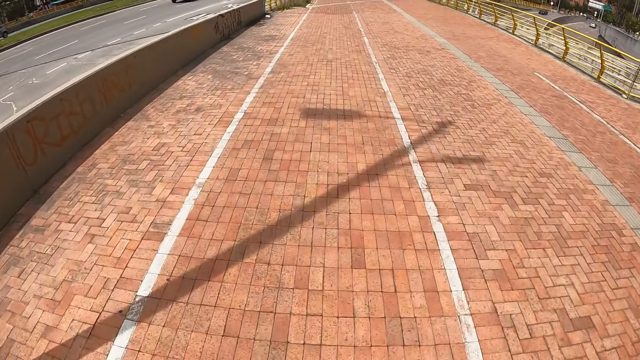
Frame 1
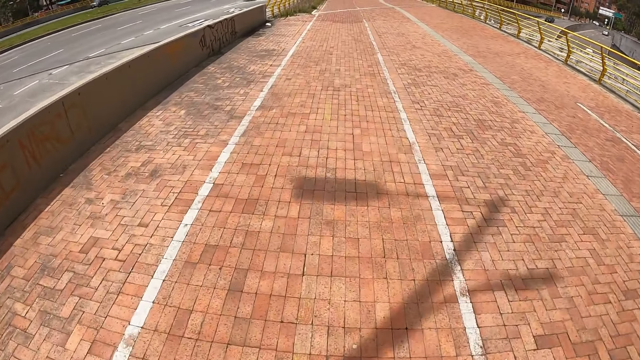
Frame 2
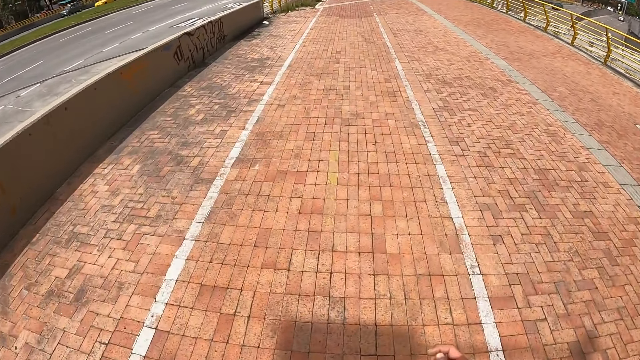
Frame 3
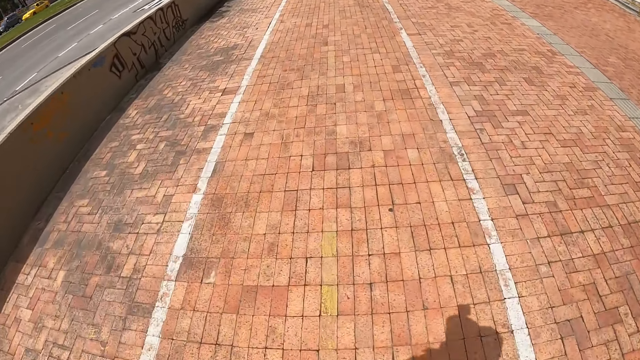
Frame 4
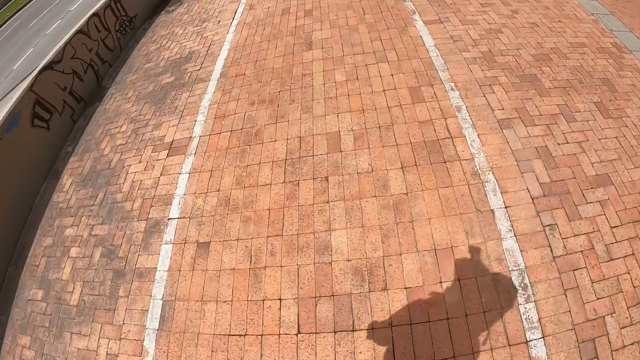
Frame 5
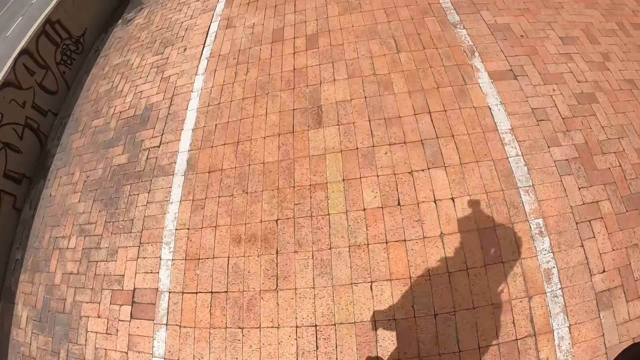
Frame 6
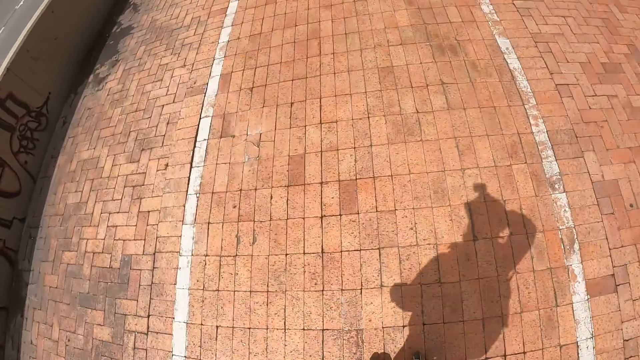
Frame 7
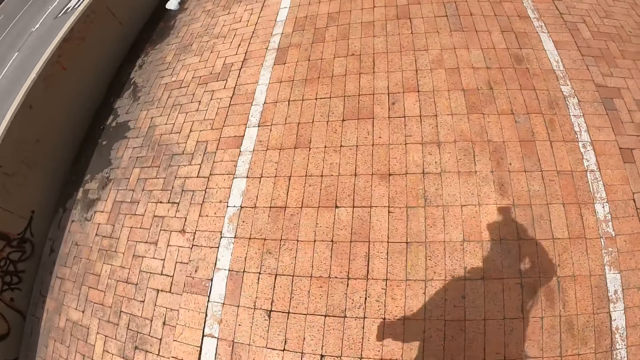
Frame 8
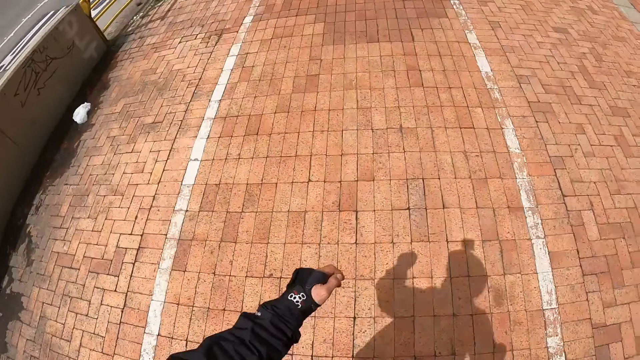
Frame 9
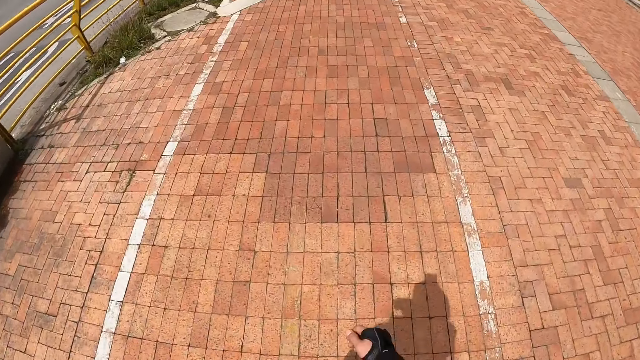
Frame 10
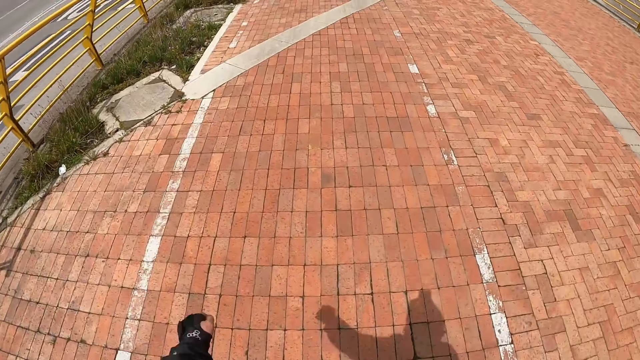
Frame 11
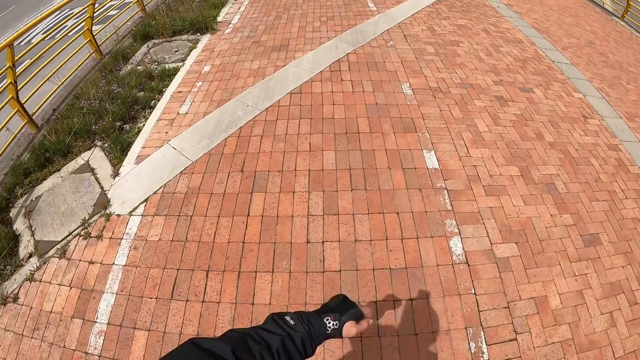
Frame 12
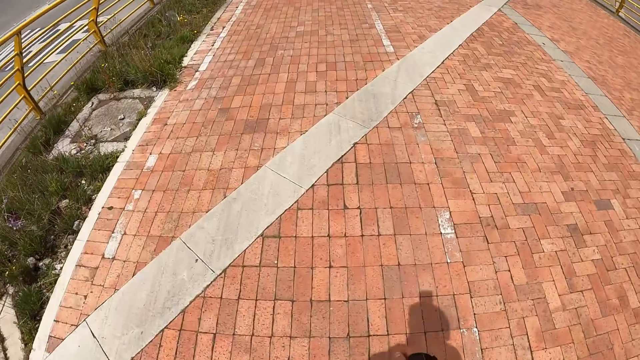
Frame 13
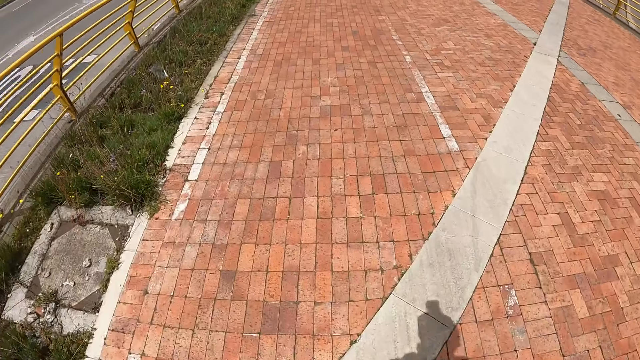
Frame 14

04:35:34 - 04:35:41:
The camera wearer touches his head with his left hand.

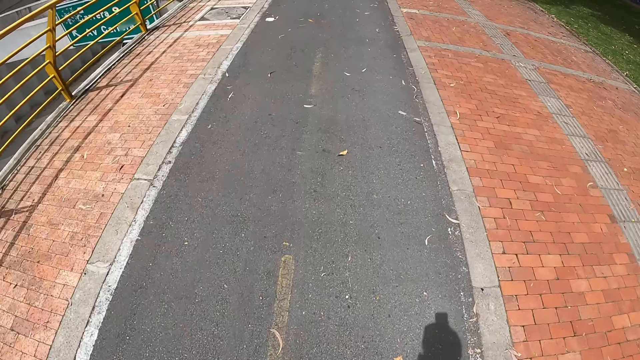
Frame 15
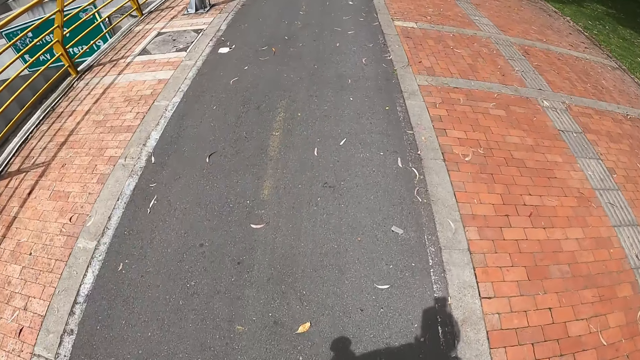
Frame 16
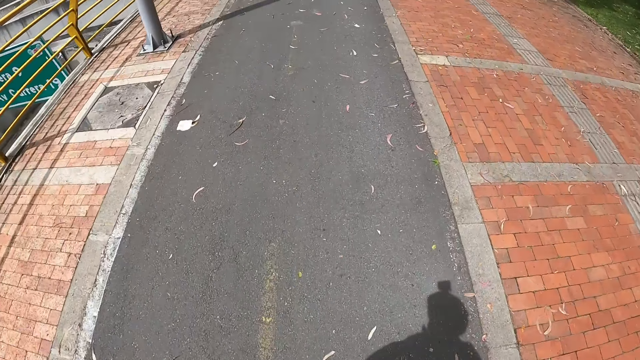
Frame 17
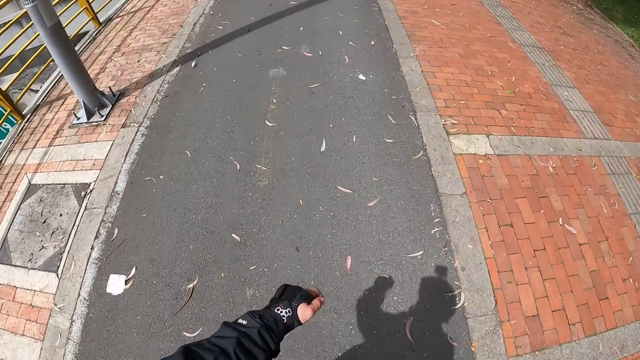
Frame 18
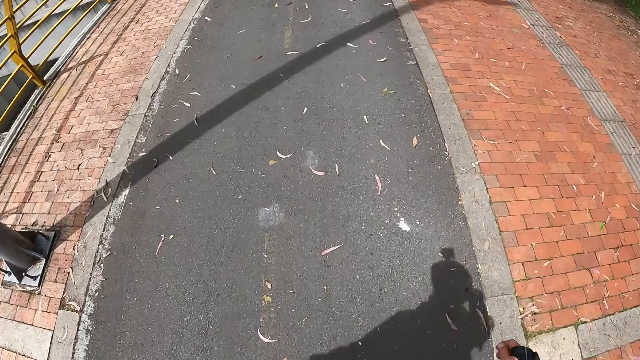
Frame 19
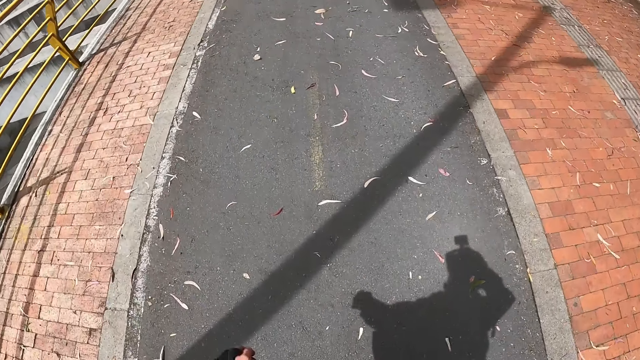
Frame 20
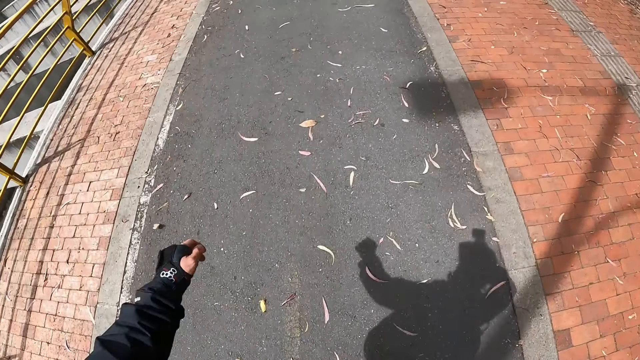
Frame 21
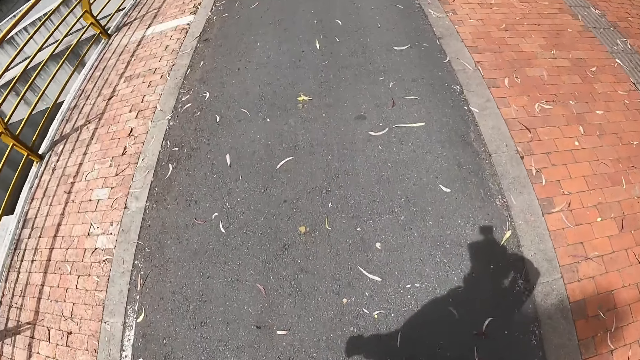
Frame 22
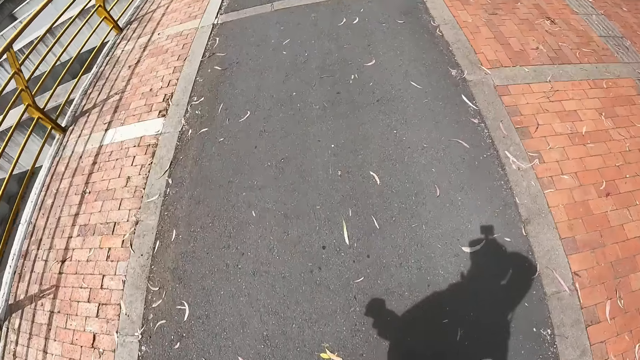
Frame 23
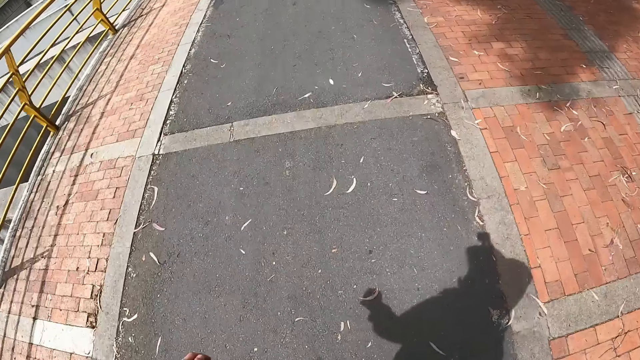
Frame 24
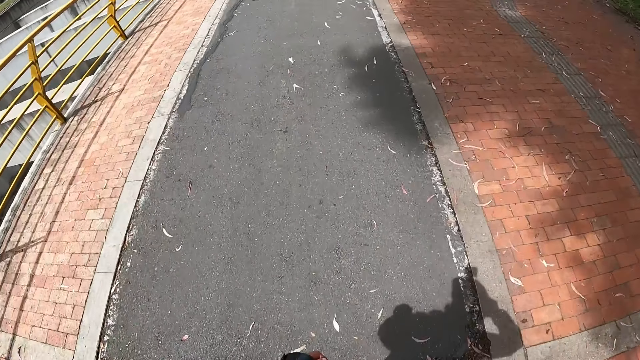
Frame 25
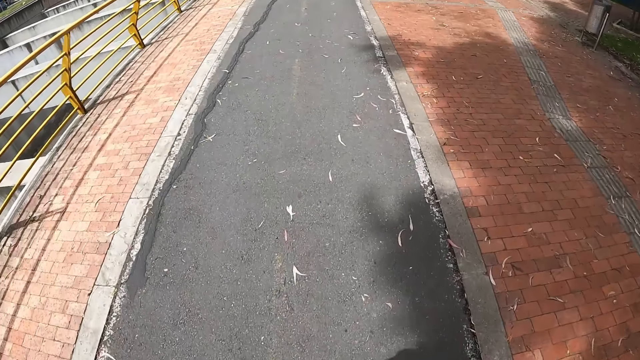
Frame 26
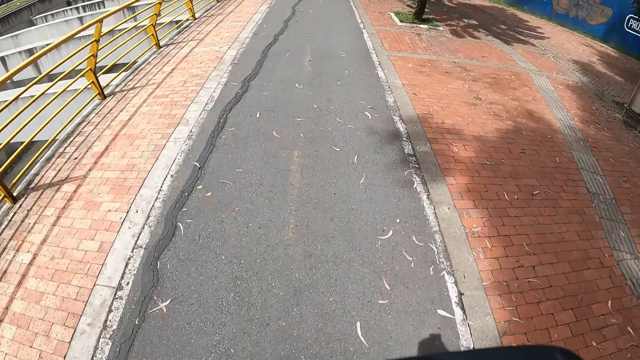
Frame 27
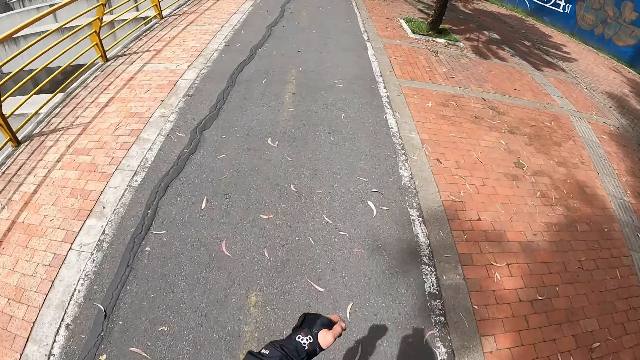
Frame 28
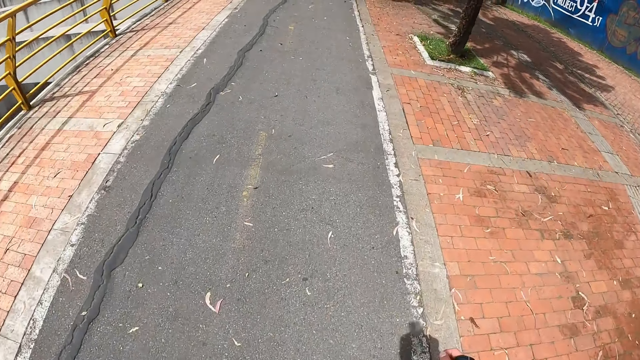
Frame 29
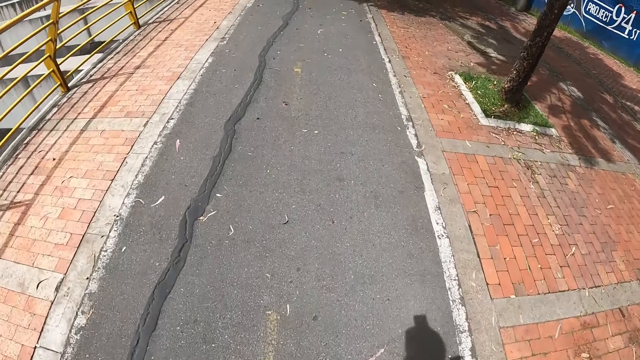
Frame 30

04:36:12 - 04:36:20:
The camera wearer touches his head with his right hand.

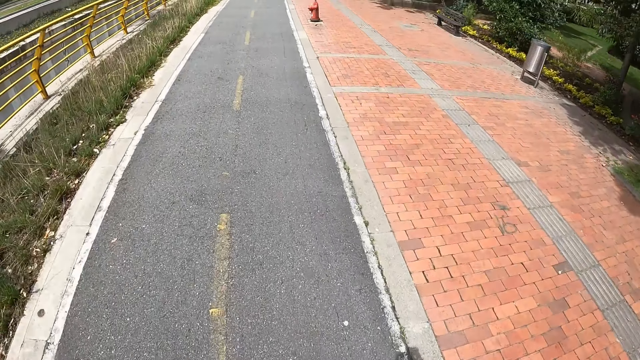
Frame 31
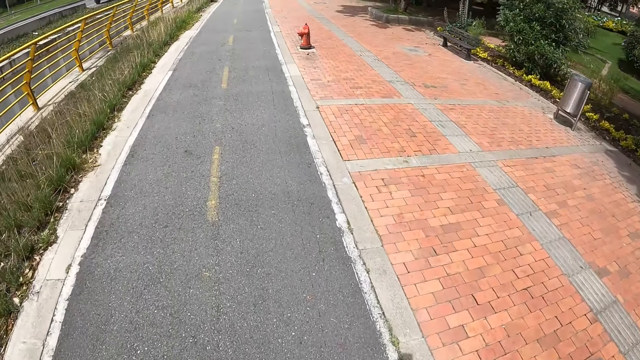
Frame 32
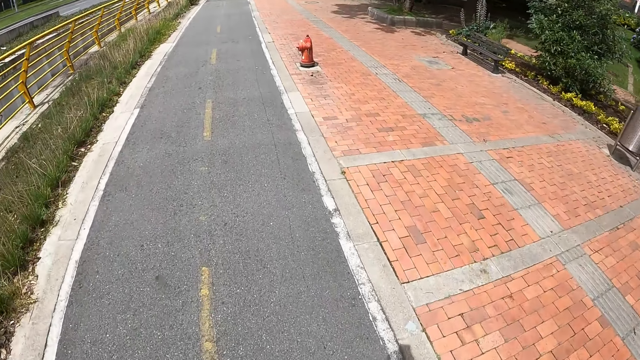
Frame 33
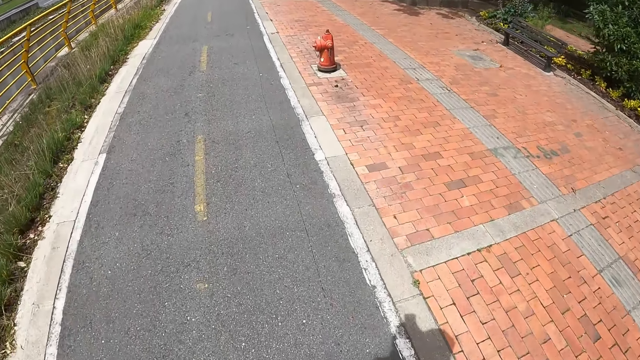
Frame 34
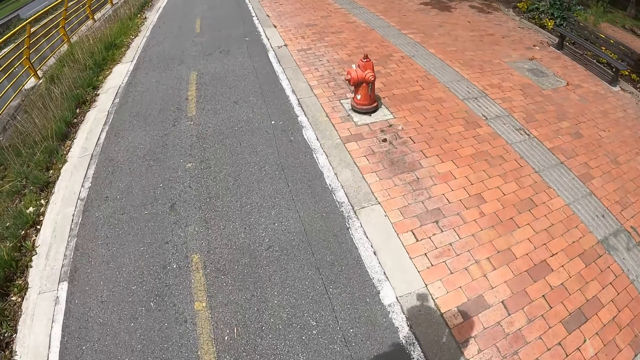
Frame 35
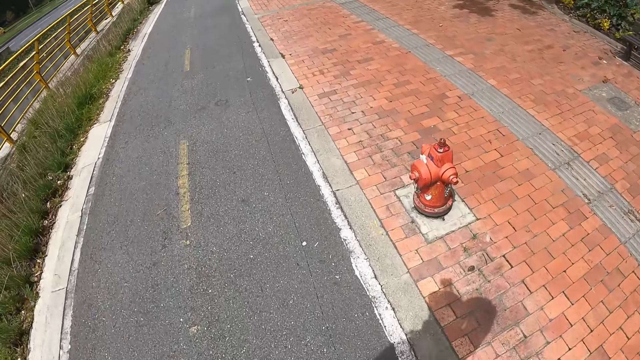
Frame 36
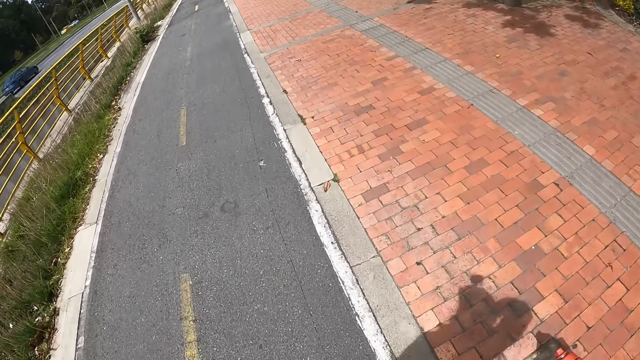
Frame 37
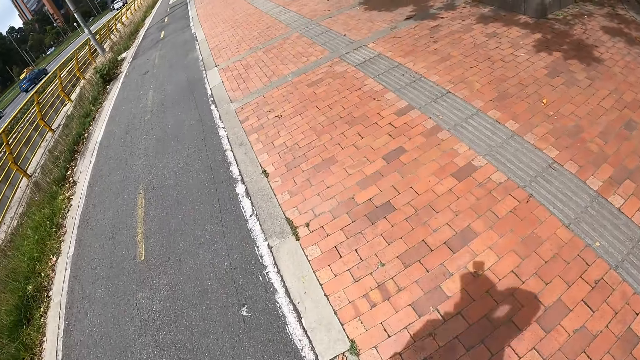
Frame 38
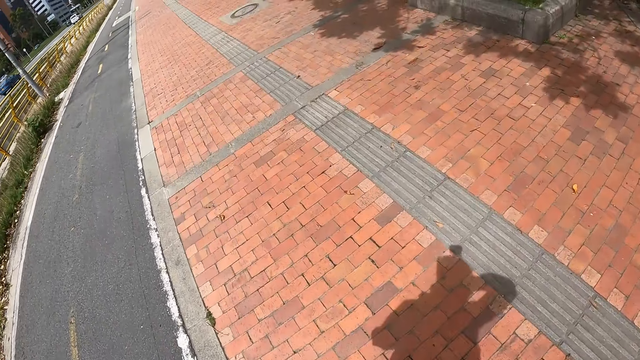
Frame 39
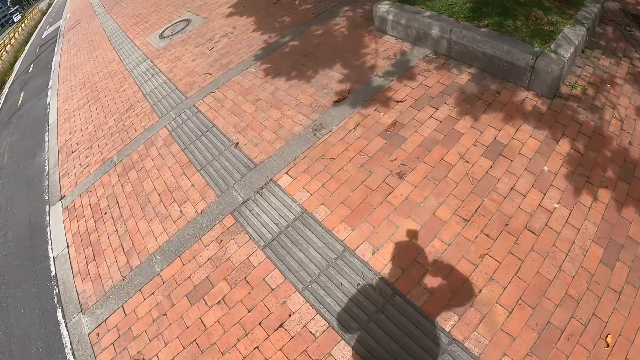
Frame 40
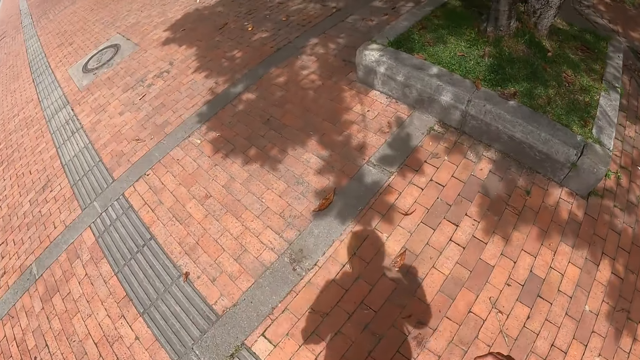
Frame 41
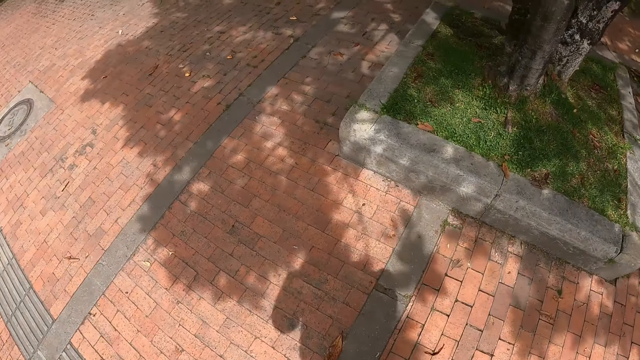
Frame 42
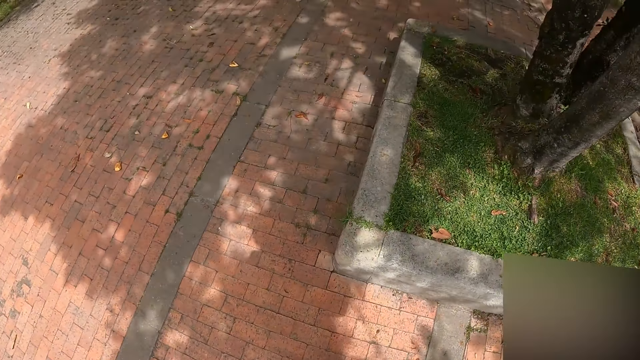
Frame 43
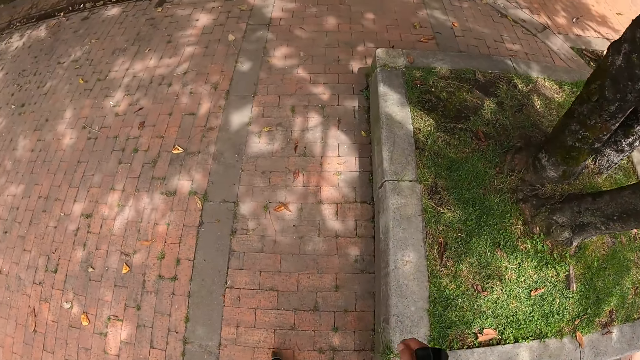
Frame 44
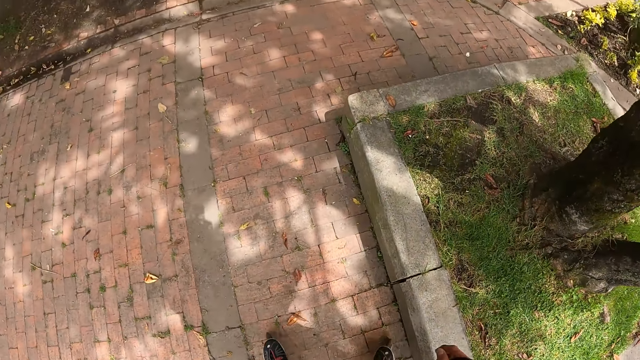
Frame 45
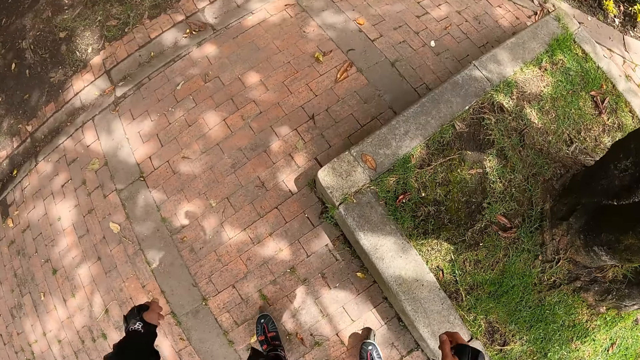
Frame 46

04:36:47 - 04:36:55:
The camera wearer touches his head with his right hand.
